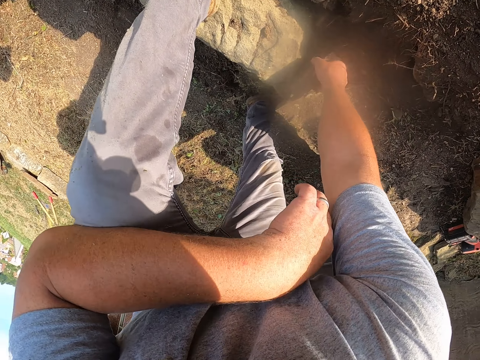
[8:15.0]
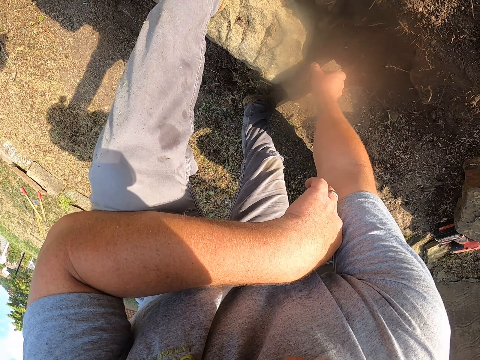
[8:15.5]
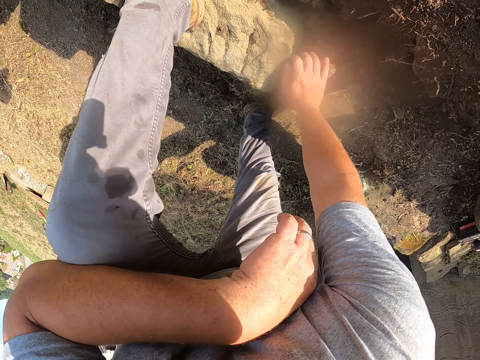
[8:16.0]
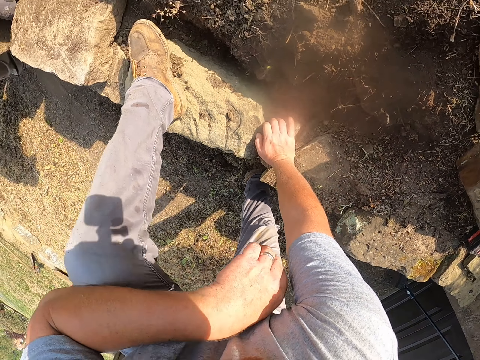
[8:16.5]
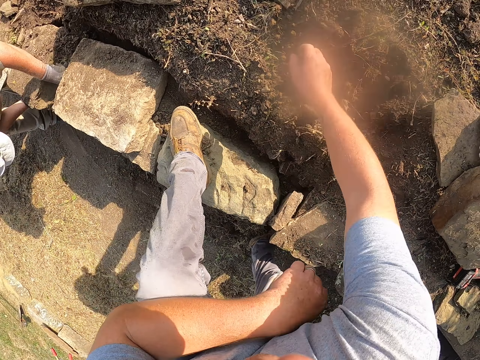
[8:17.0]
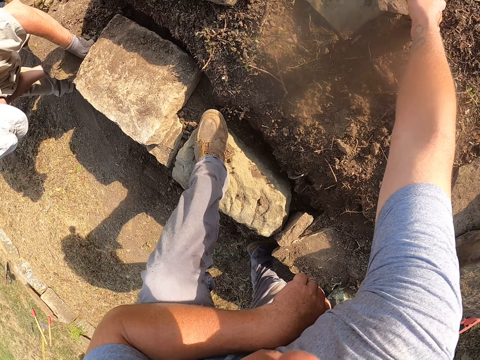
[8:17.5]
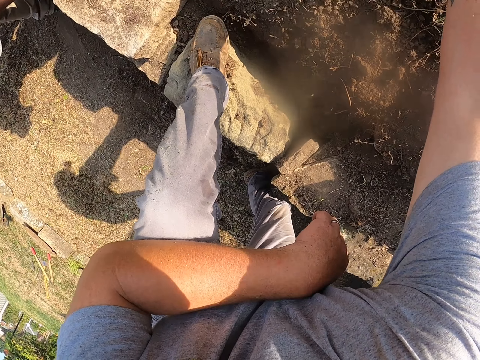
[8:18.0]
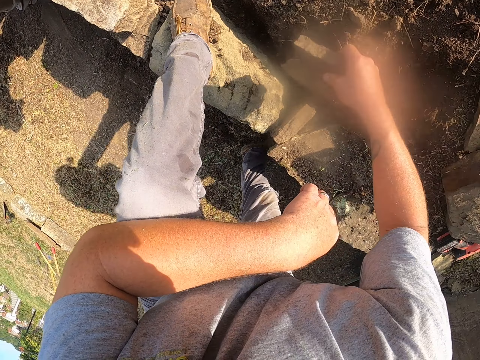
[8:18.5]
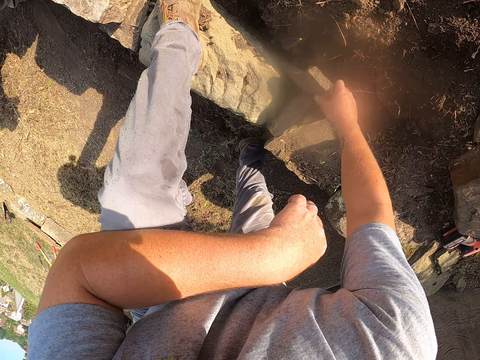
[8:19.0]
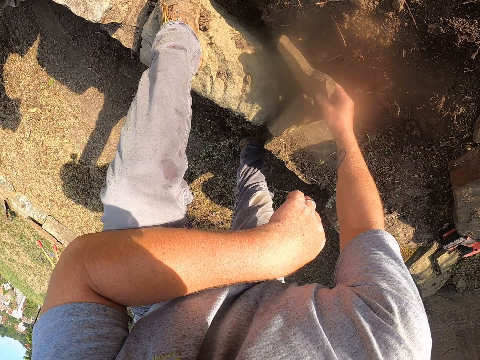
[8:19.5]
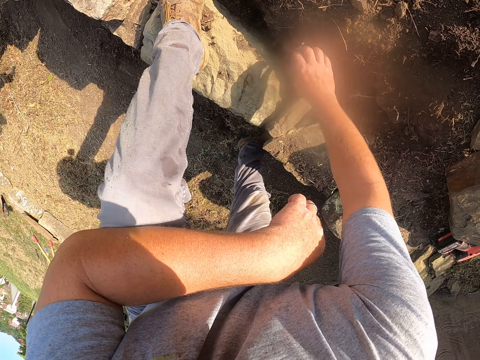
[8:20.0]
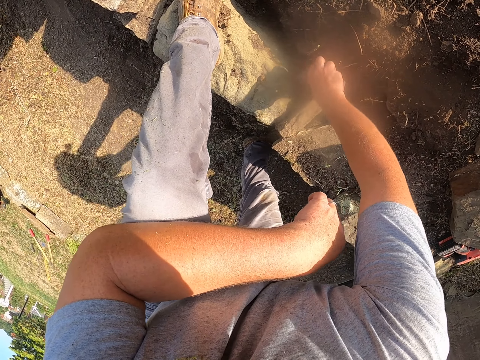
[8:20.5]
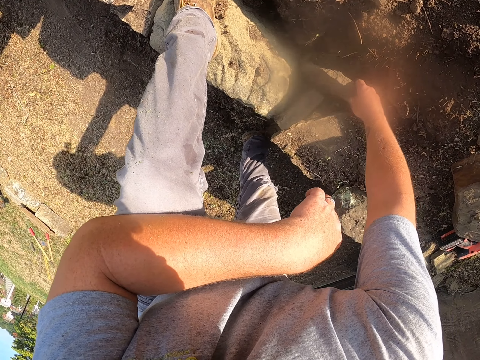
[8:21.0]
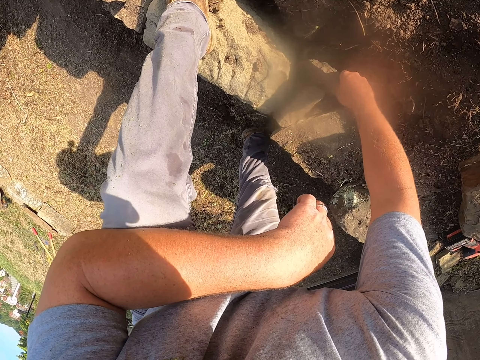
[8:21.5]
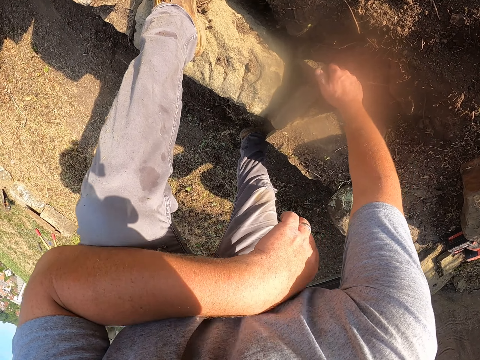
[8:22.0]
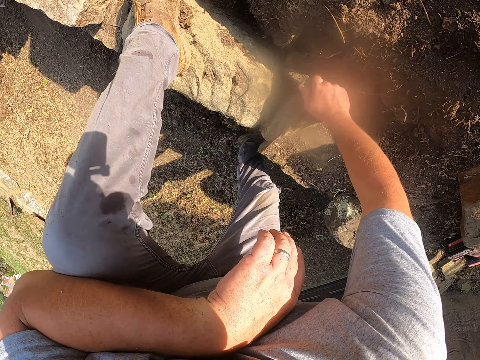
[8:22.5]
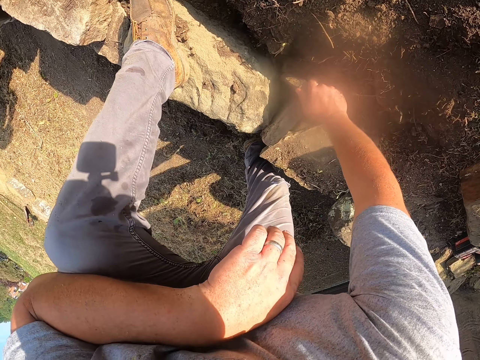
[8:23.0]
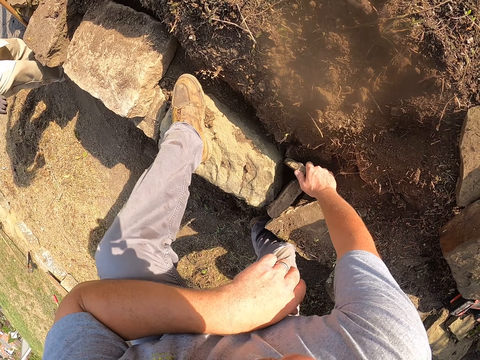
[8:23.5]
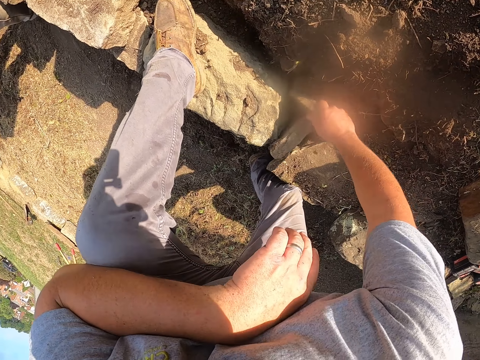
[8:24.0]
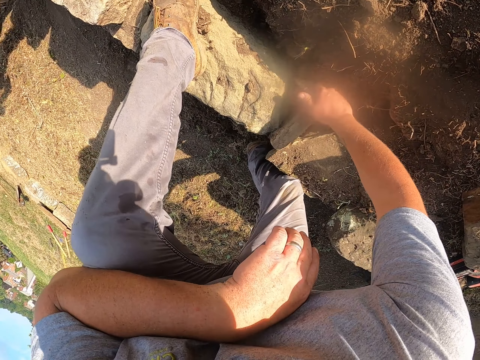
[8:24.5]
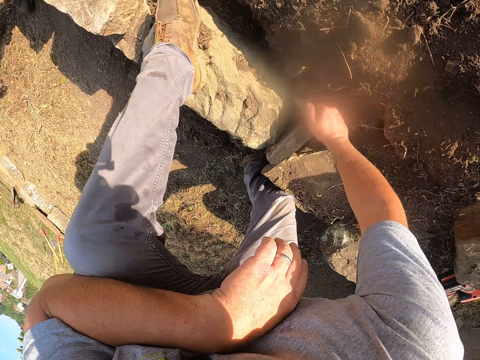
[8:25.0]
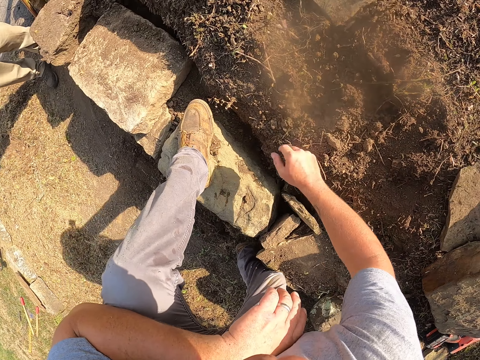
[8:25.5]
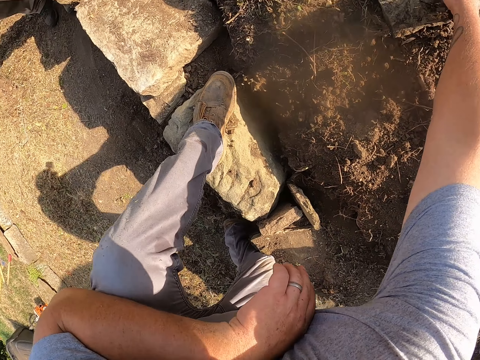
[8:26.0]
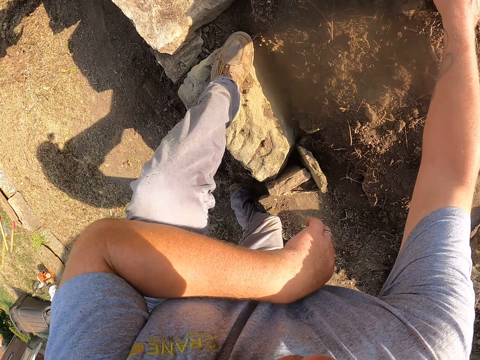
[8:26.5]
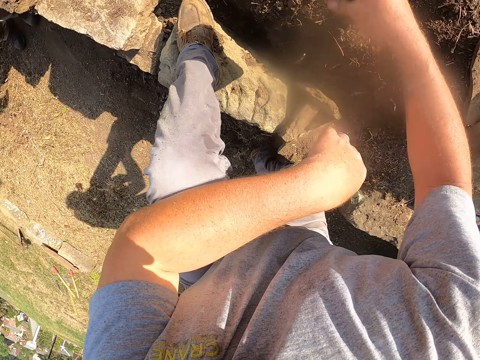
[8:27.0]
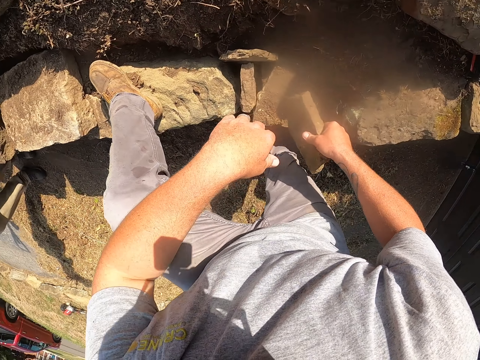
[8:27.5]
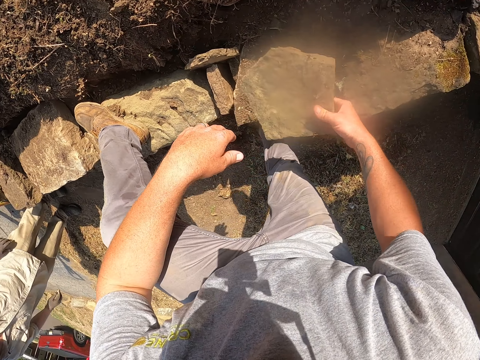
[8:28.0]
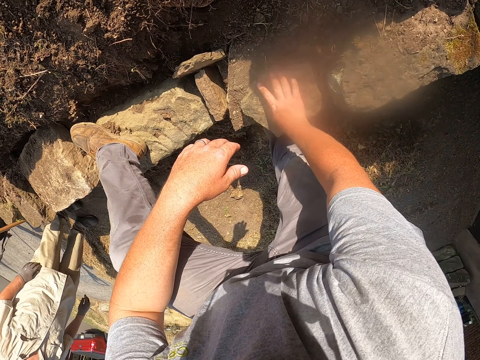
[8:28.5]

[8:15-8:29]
The camera wearer adjusts a block on the ground. They pick up the block from the ground. They put down the block on the ground. They adjust the block on the ground. They pick up the block from the ground. They put down the block on the ground.

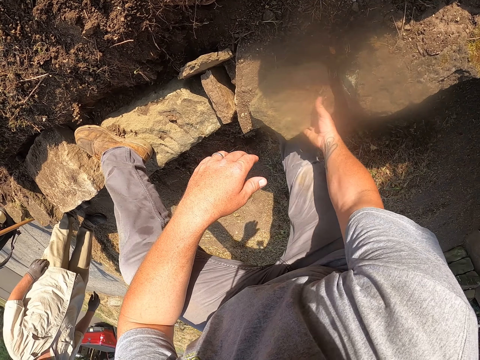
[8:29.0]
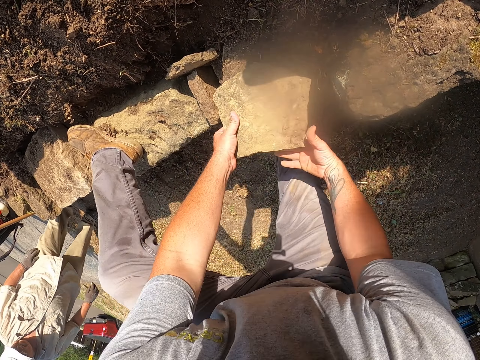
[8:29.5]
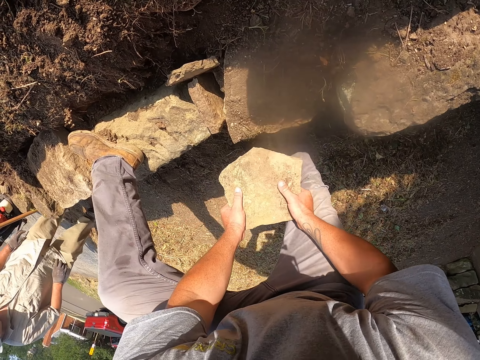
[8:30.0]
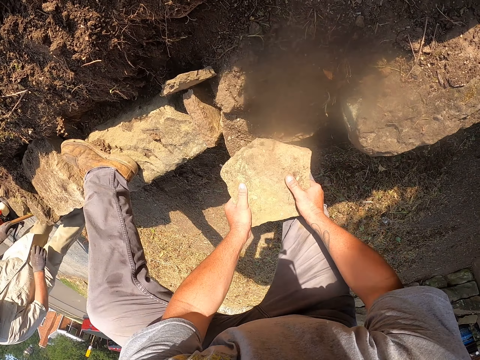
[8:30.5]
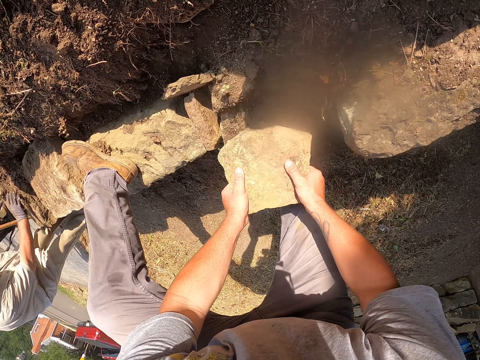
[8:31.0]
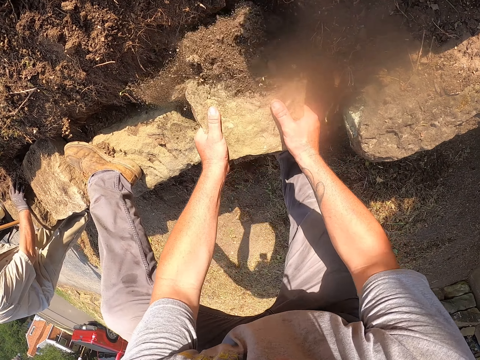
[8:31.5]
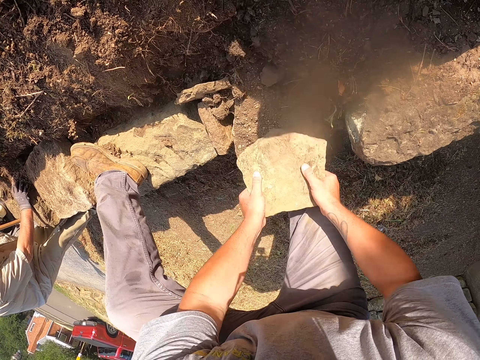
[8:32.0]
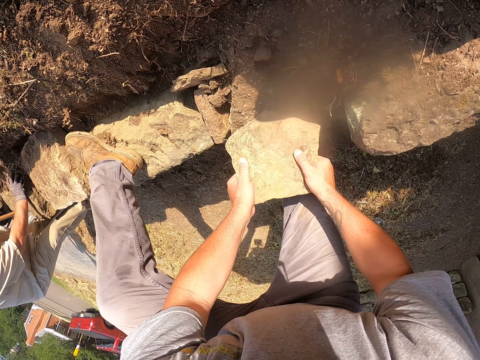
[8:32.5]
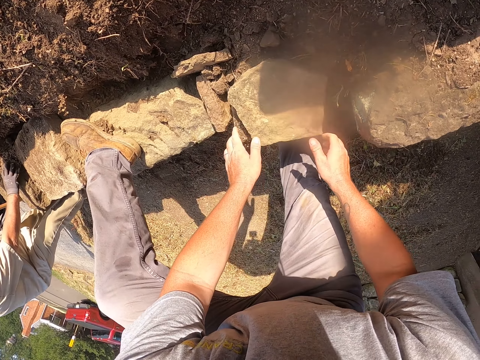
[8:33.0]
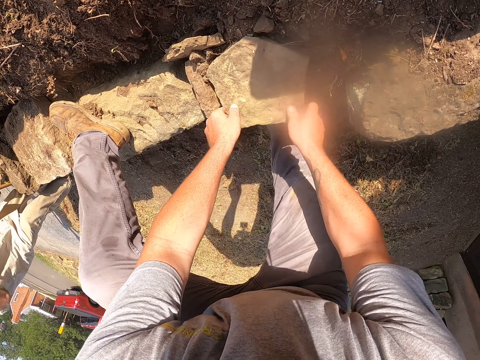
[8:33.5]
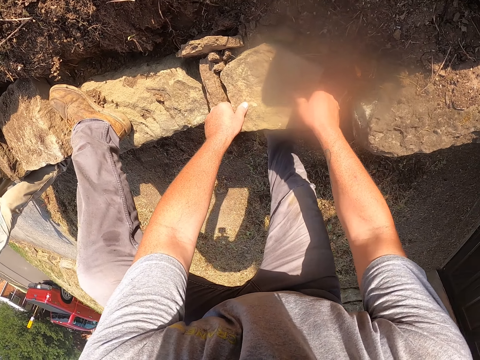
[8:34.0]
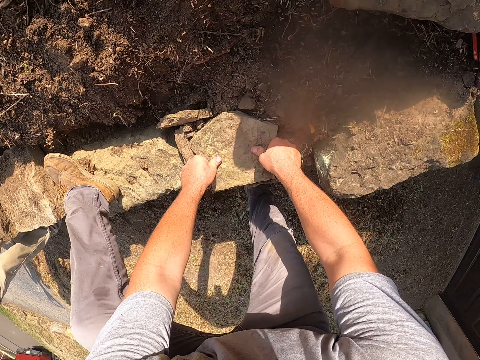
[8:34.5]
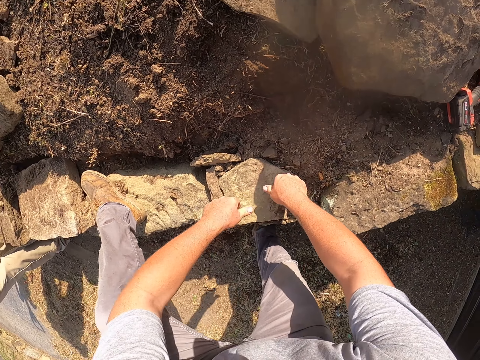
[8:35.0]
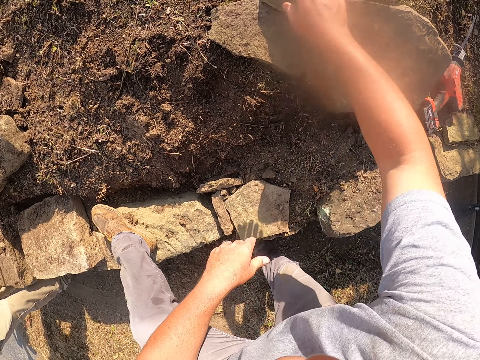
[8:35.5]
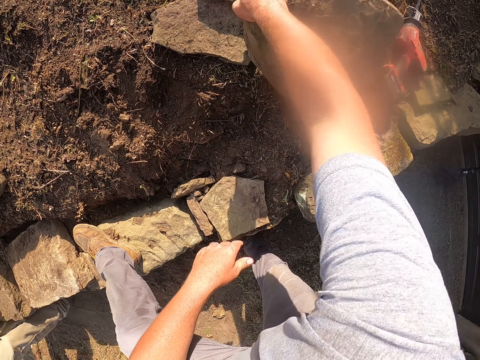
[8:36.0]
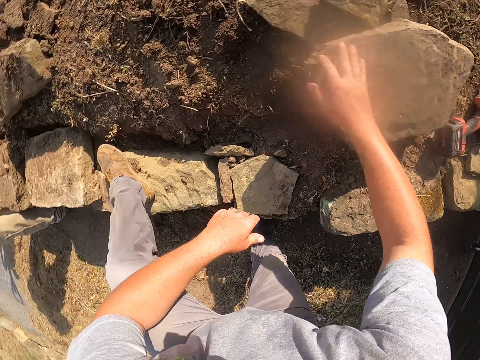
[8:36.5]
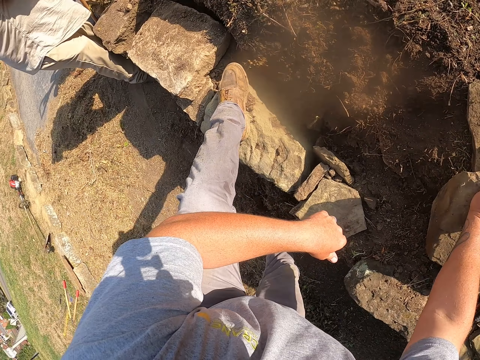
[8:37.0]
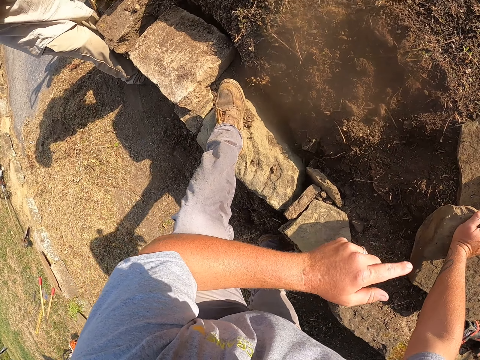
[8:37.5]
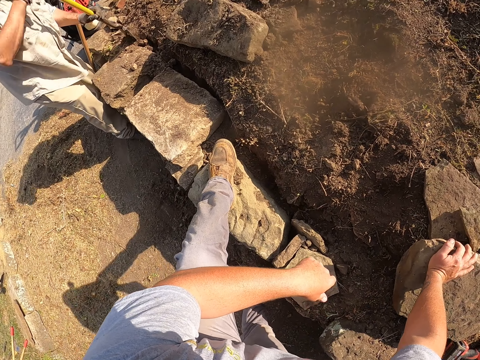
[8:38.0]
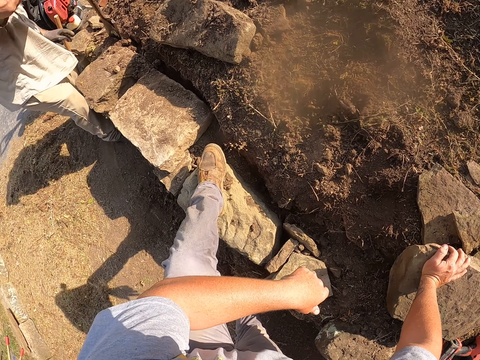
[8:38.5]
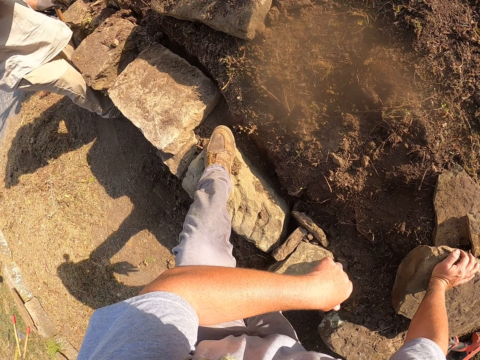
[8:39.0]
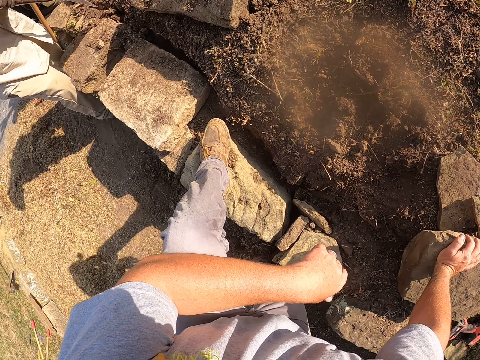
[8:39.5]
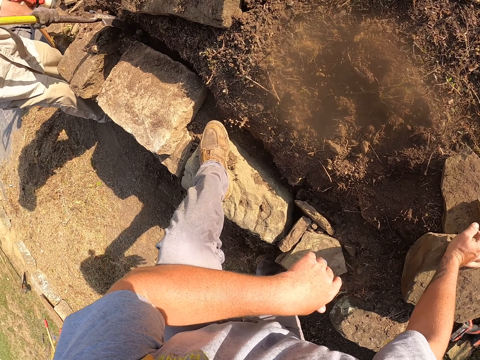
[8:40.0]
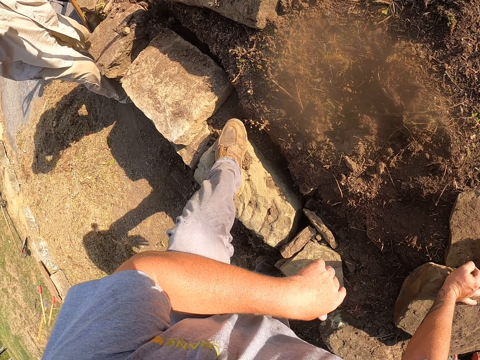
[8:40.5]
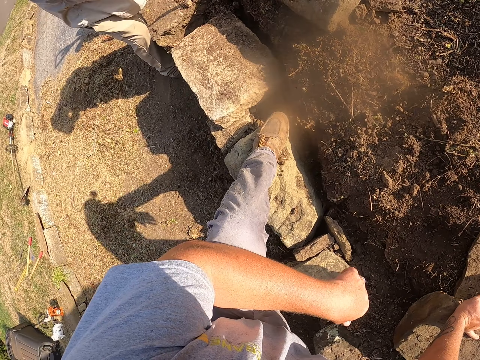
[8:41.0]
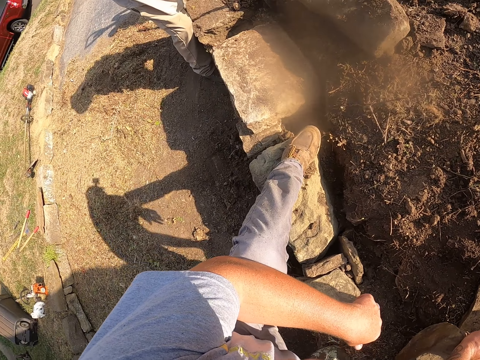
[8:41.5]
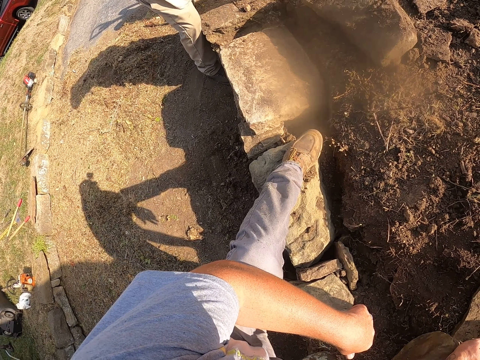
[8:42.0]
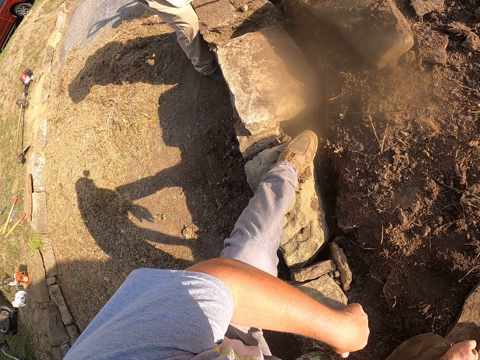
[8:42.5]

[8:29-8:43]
The camera wearer places the stone on top of the stones. He adjusts a block on the ground. He holds the stone with both hands. A man looks around a verandah. The camera wearer digs through soil with the block. The man places his hand on the stone. The camera wearer places the stone on top of the stones. The man stands up. The camera wearer adjusts the block on the ground. He picks up the stone on the ground. He moves the block on the ground. The man digs with the spade. The camera wearer moves his hand. He holds the block on the ground. The man digs on the ground with a shovel.
